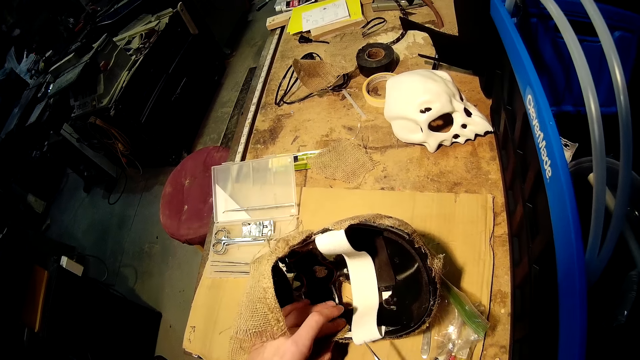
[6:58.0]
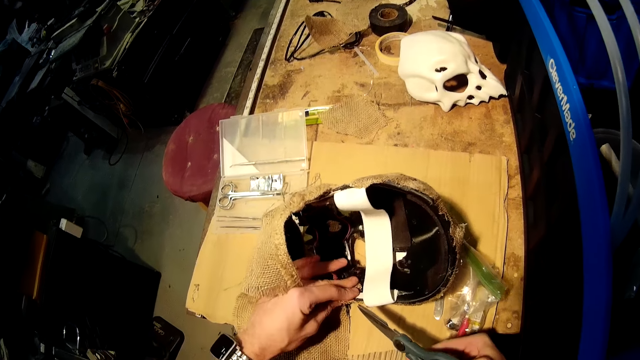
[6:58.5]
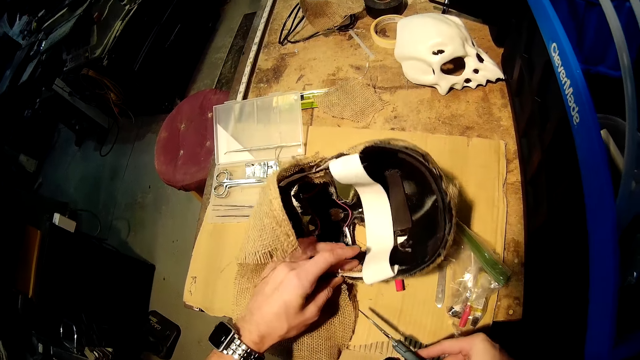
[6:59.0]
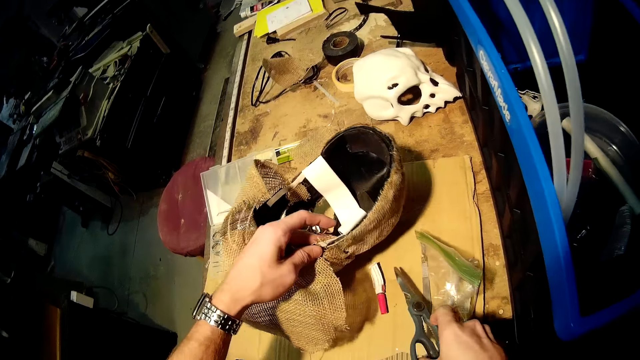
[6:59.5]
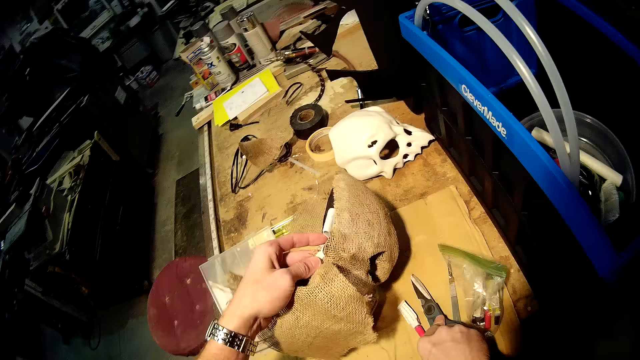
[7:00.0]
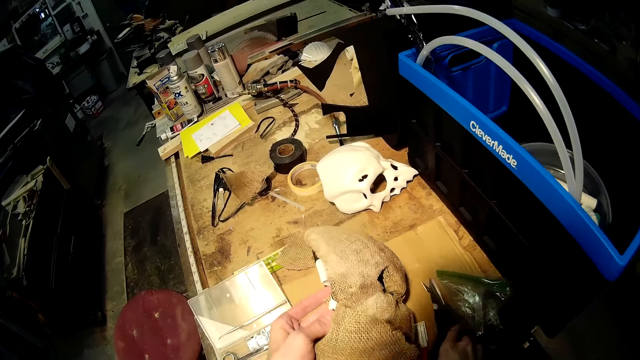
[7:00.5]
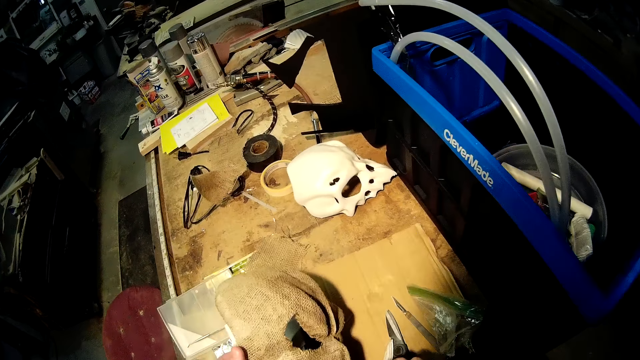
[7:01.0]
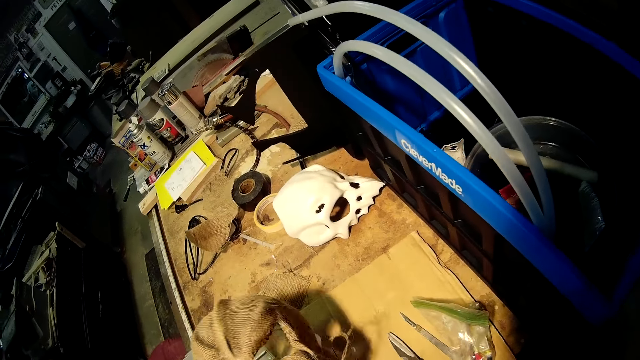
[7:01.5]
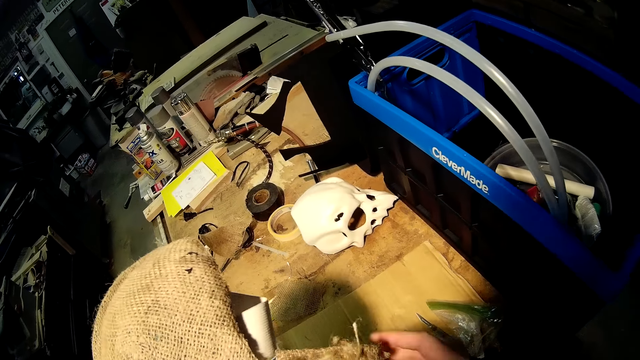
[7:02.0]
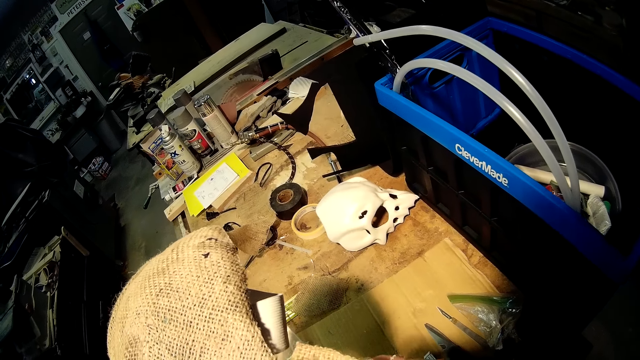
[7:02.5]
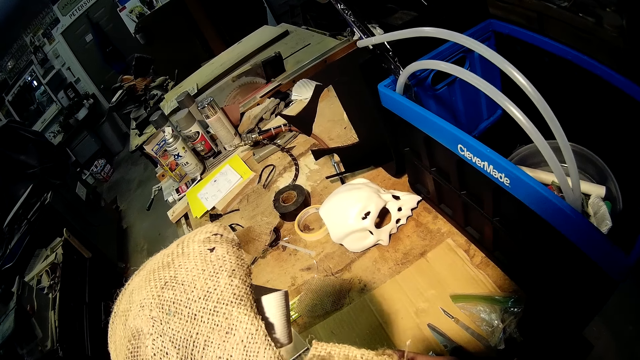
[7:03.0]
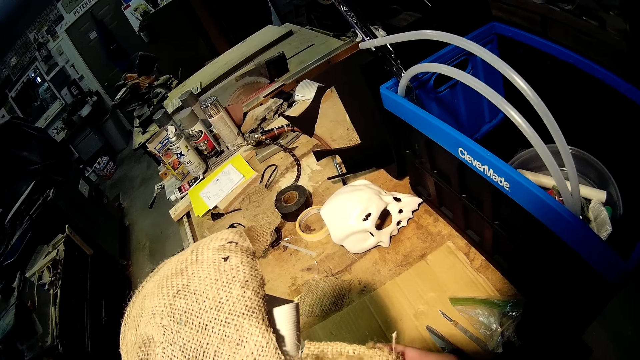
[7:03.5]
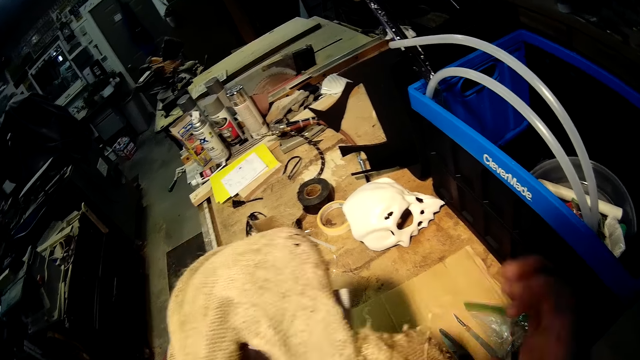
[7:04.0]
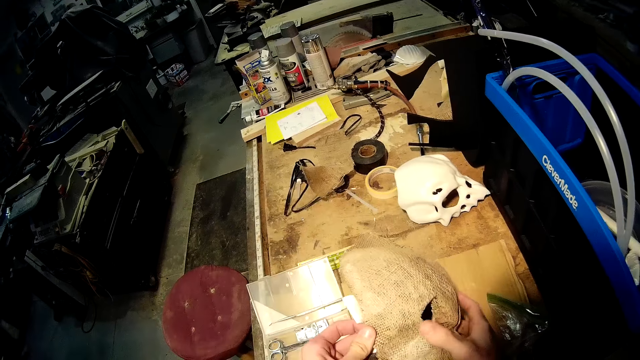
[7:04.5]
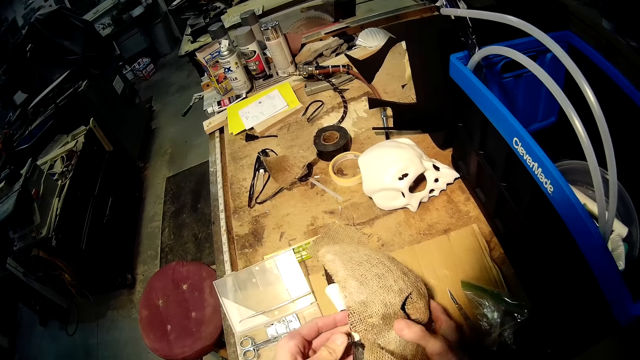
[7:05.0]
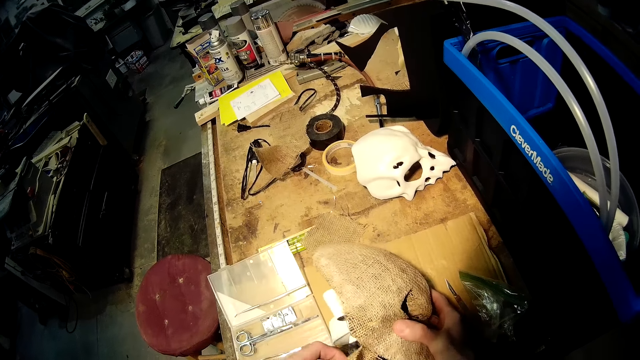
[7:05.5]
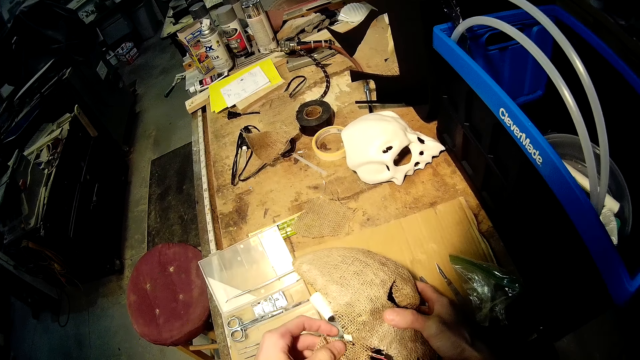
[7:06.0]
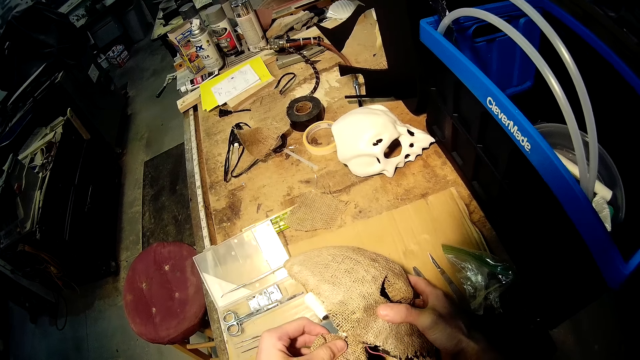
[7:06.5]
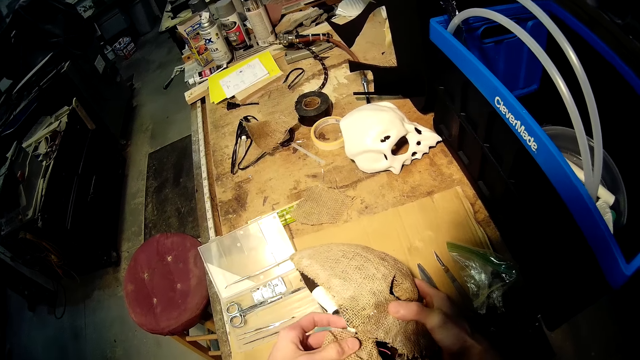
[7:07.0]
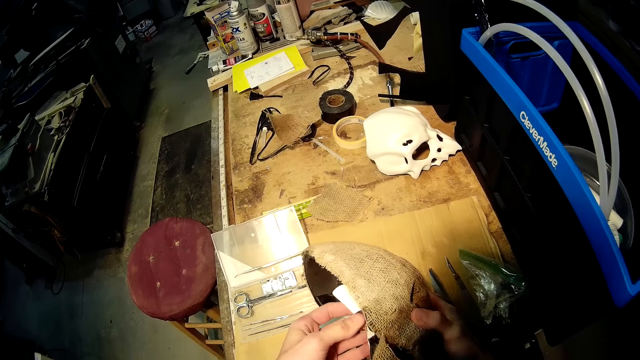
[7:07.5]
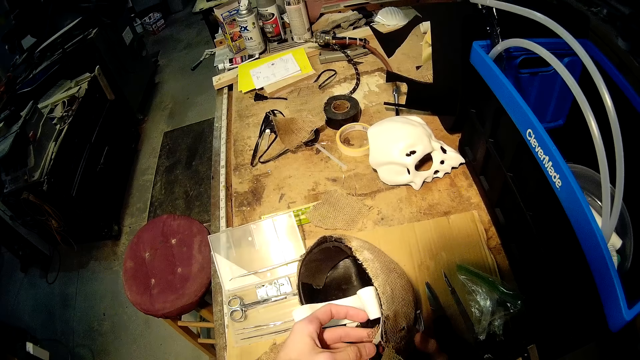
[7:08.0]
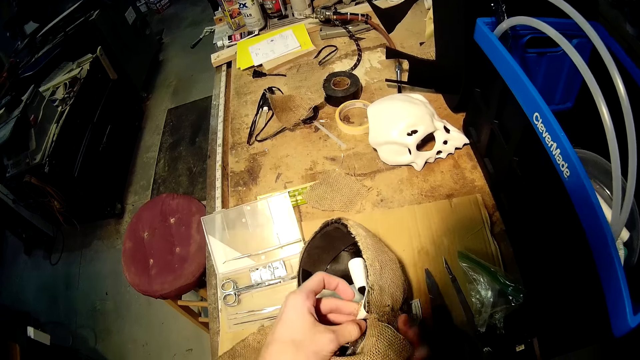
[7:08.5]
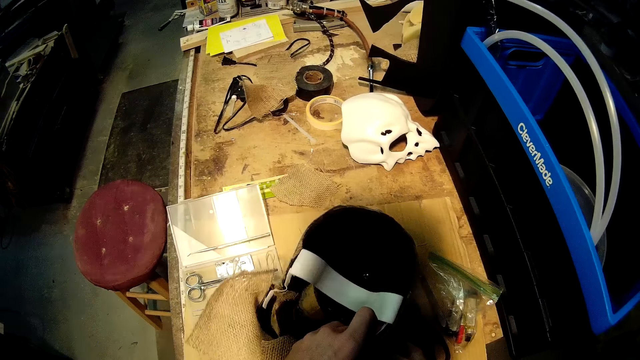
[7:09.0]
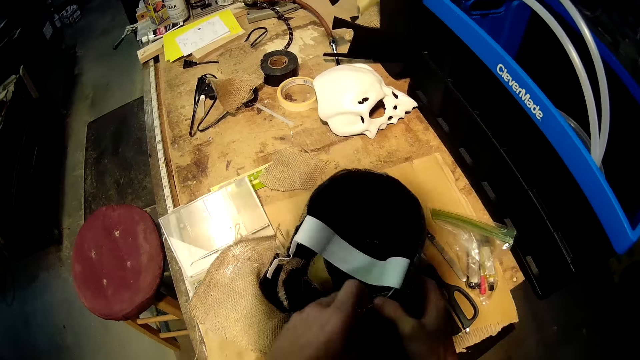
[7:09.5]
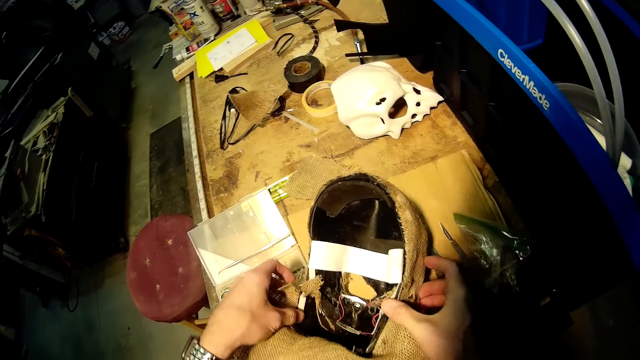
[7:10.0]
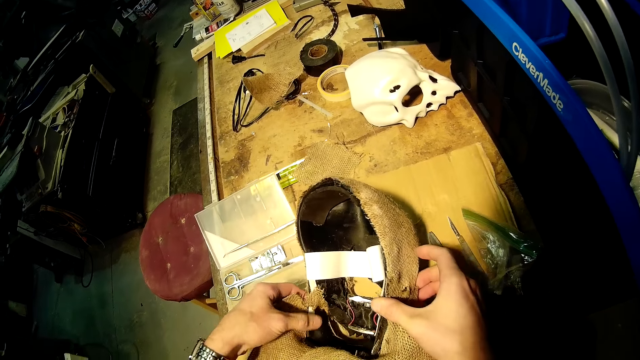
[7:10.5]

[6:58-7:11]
The camera wearer holds the fabric of the helmet on the work bench with his left hand. He turns the helmet on the work bench with his left hand. He places the scissors on the work bench with his right hand. He lifts the helmet from the work bench with his right hand. He adjusts the fabric of the helmet on the work bench with both of his hands. He fixes the skull cover with his hands. He places the helmet on the work bench with both of his hands.

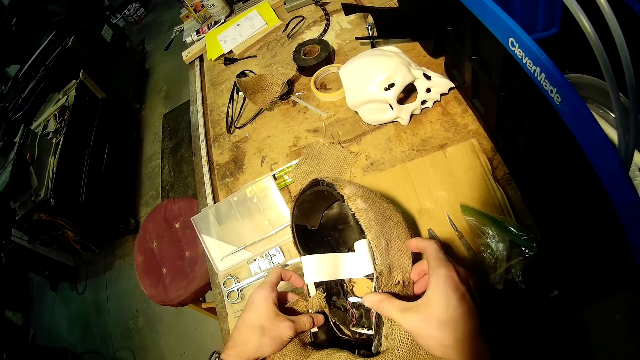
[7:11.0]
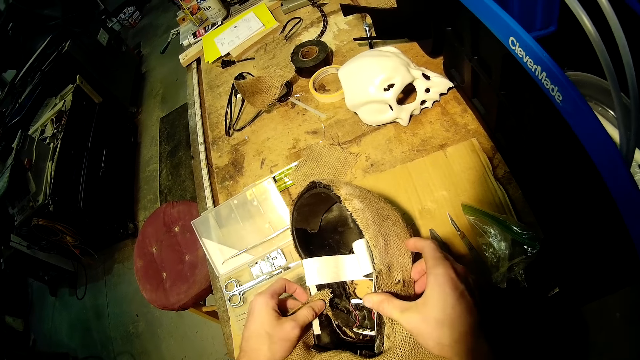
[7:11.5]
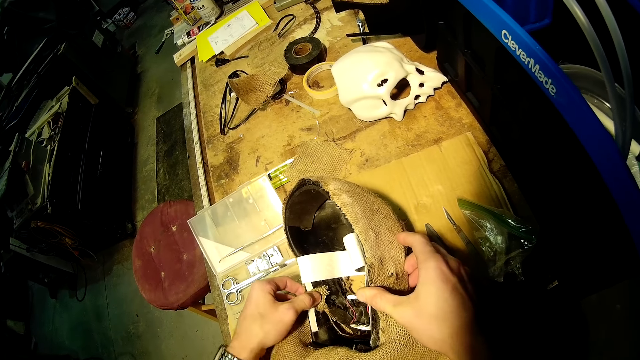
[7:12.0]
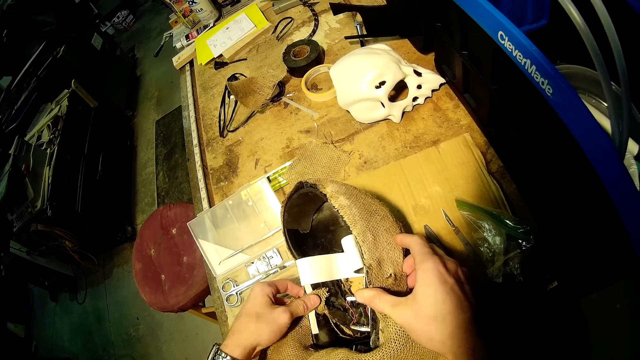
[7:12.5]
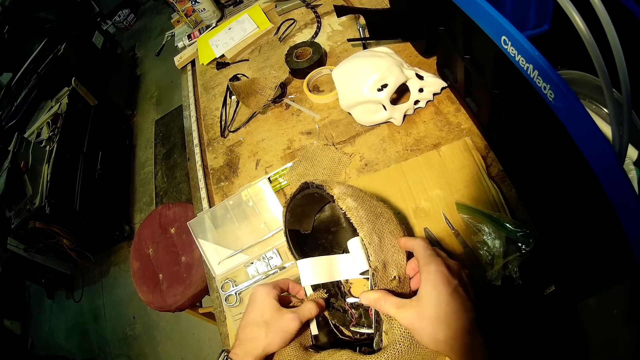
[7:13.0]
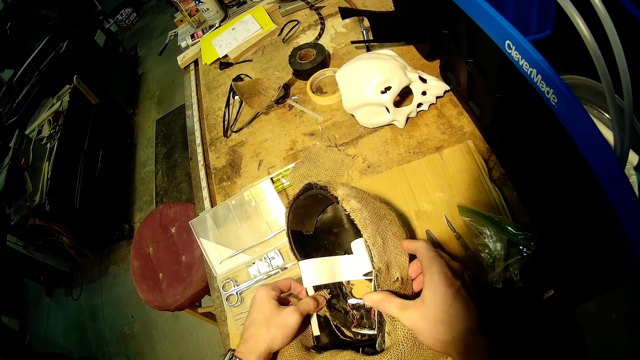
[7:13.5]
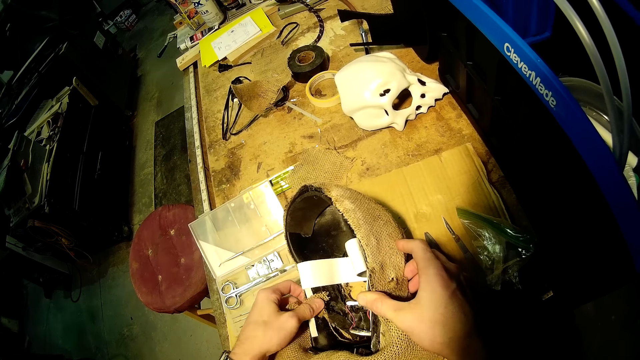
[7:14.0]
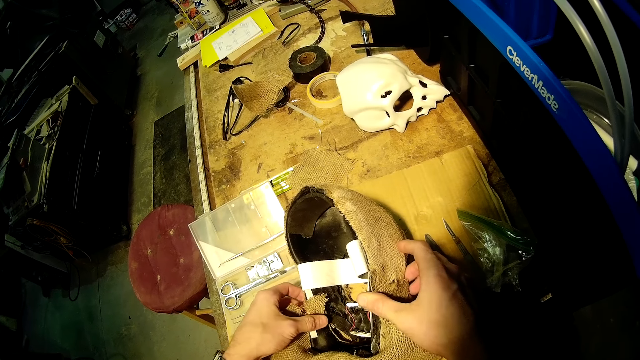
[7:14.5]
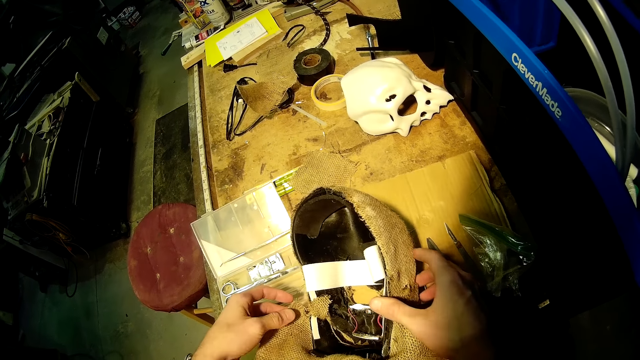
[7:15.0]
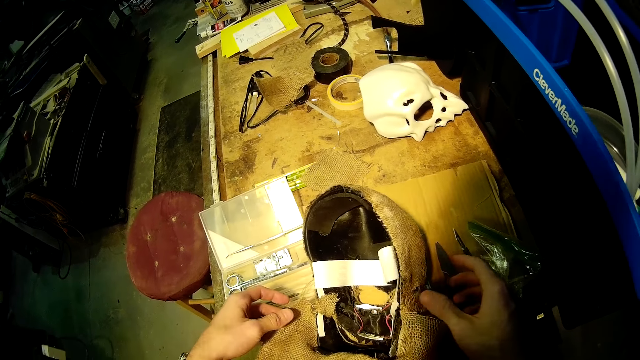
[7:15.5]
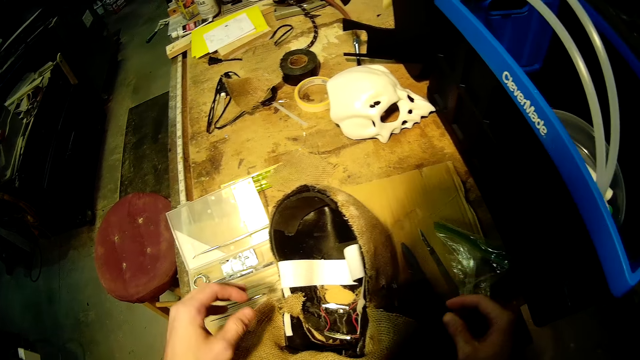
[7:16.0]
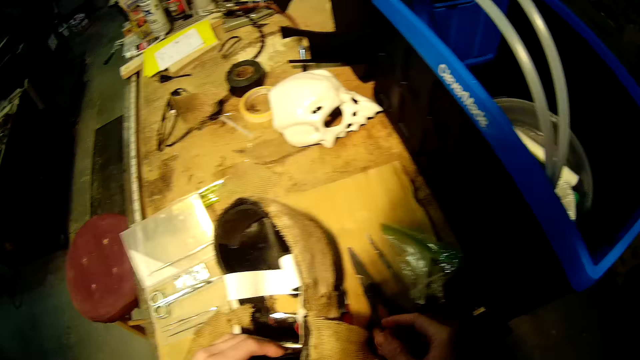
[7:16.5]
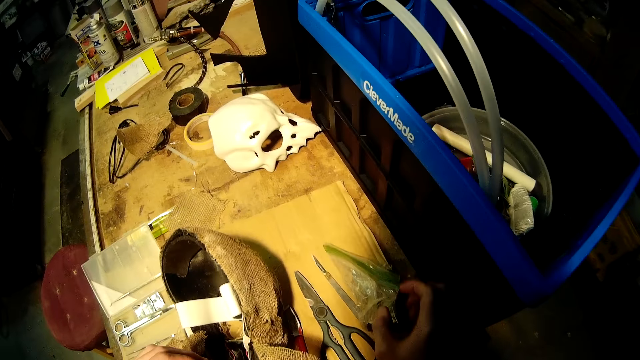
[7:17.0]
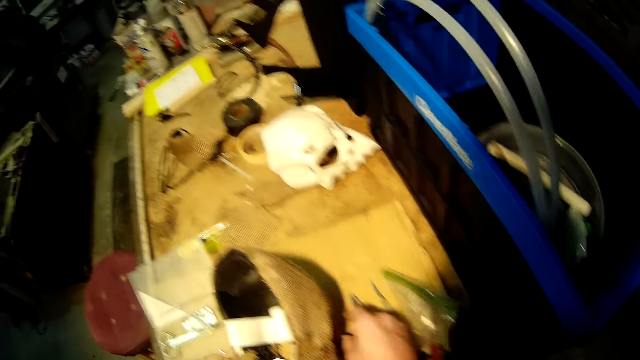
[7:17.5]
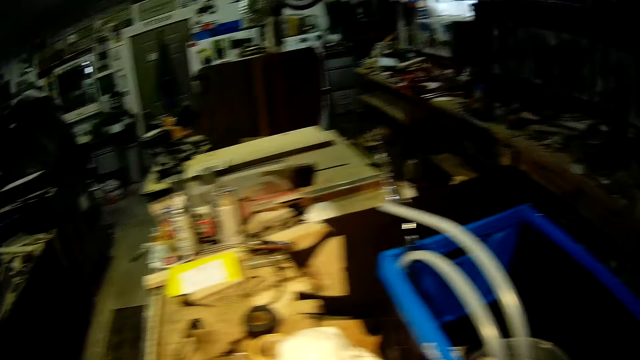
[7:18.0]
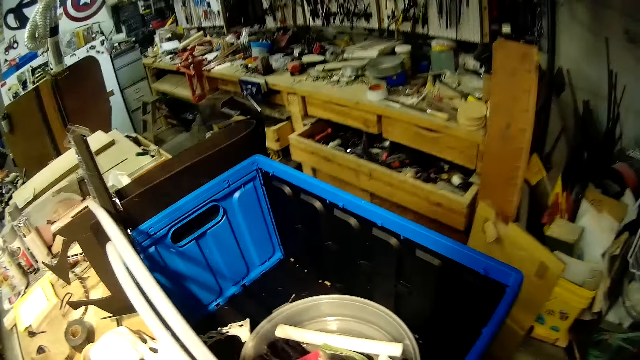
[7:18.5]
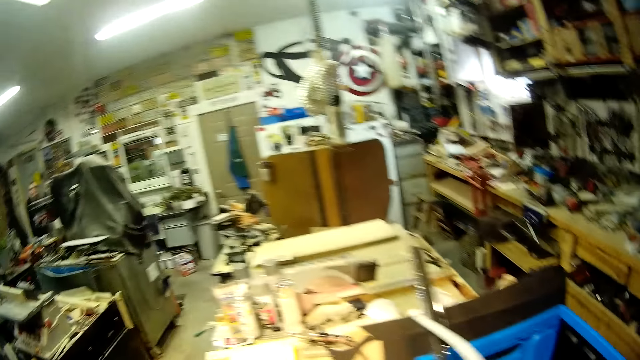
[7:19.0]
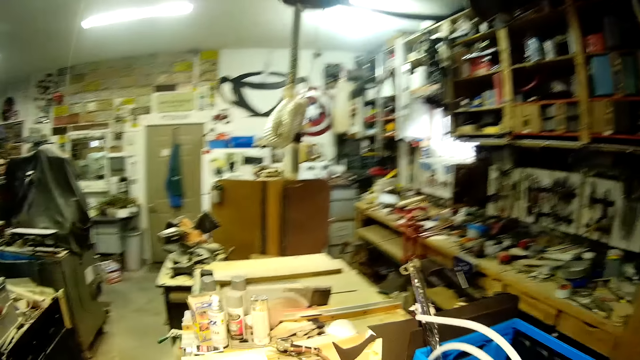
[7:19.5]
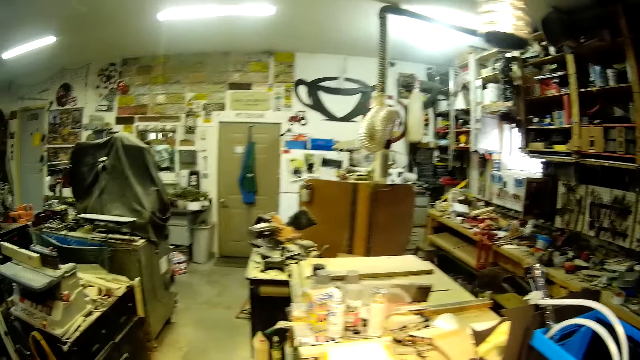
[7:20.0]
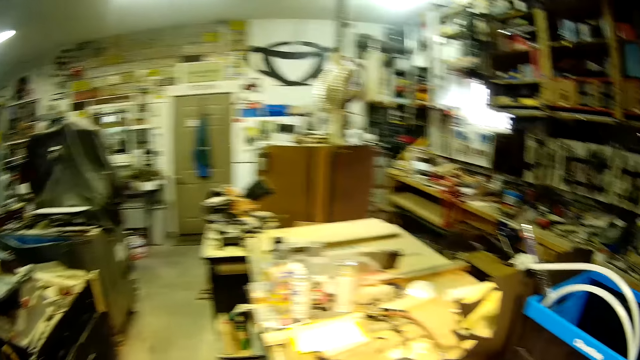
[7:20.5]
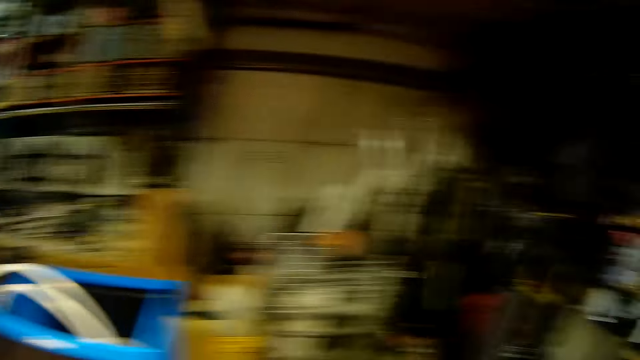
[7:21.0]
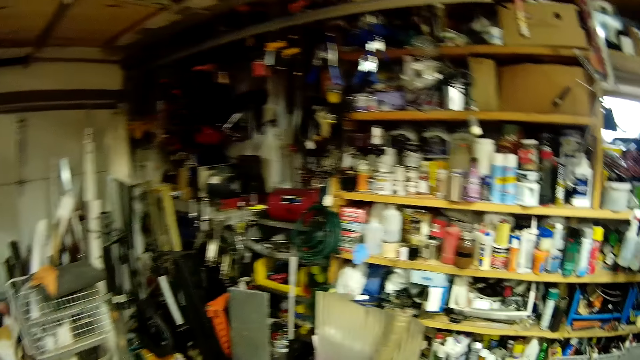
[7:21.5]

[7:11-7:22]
The camera wearer presses a piece of the fabric in the helmet on the work bench with his left hand. He removes both of his hands from the helmet on the work bench. He touches a plastic zip lock on the work bench with his right hand. He looks around the room.
